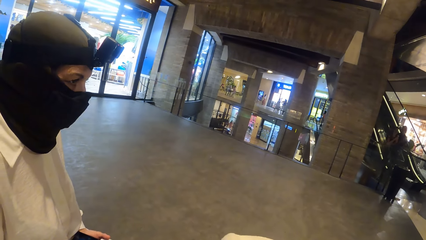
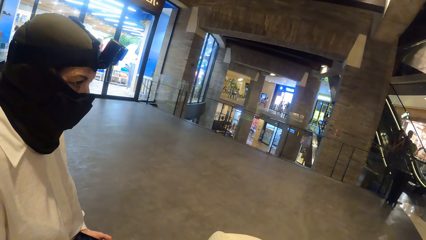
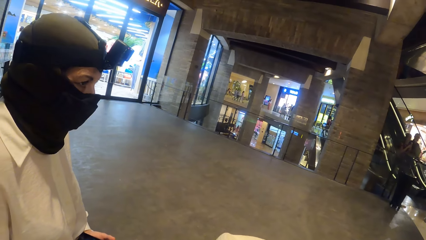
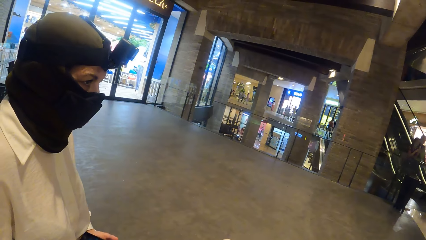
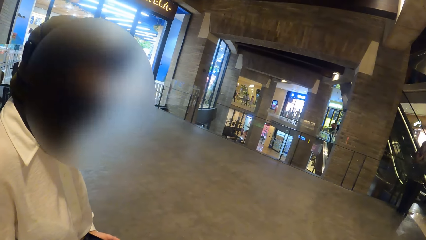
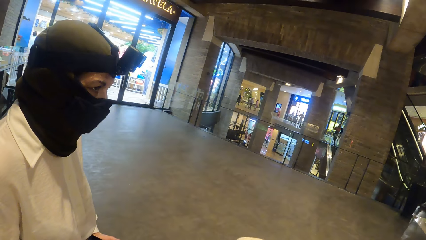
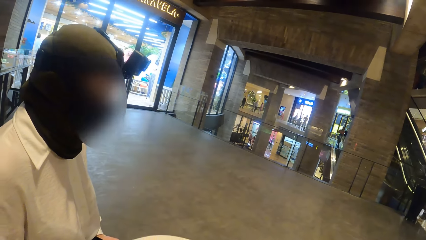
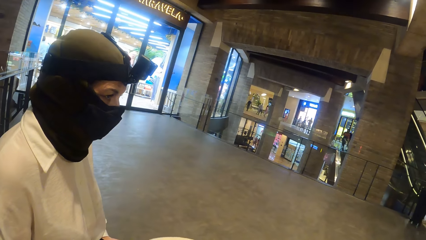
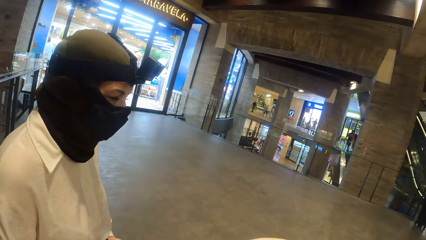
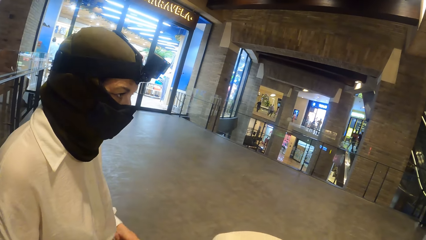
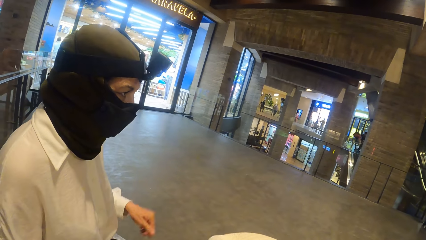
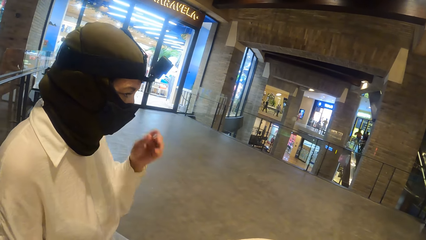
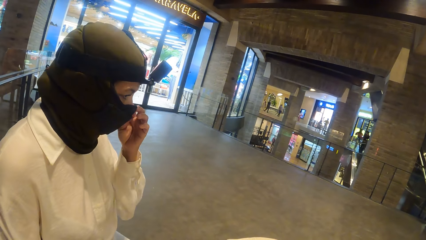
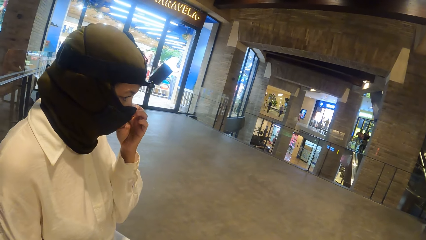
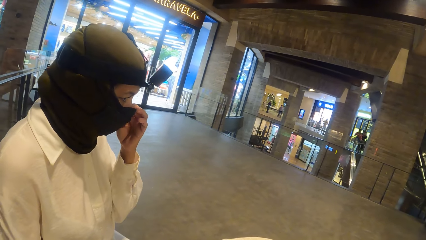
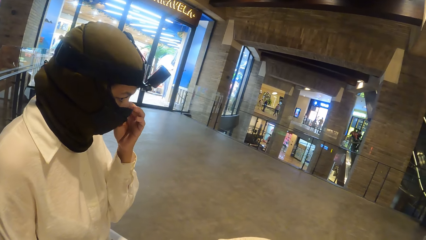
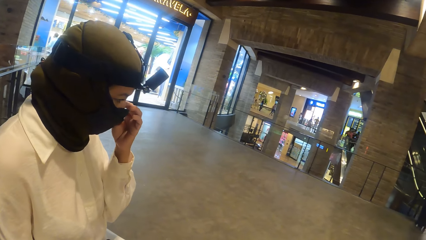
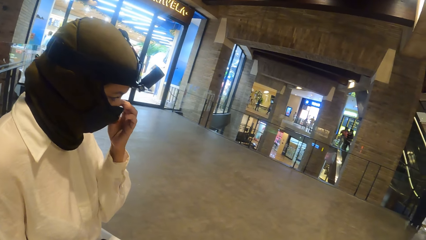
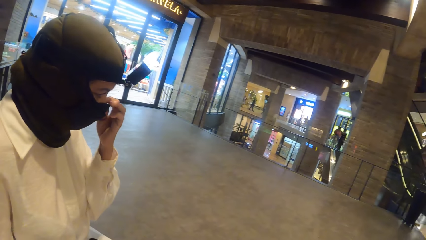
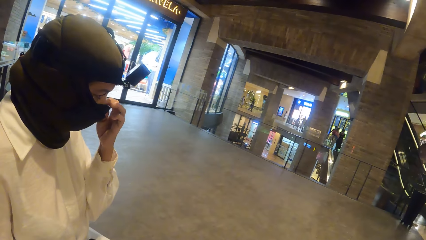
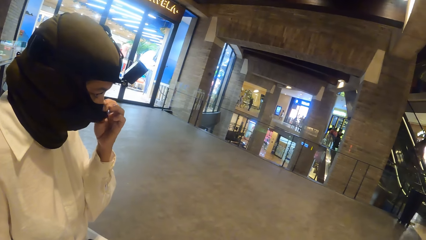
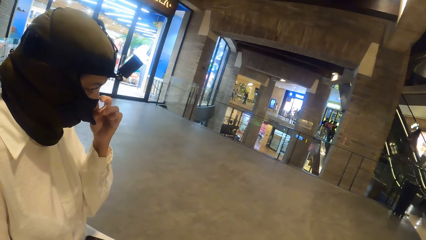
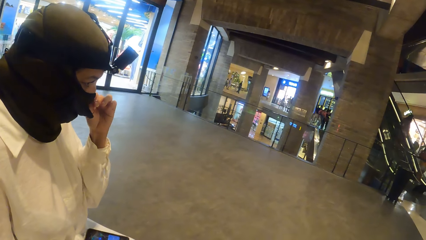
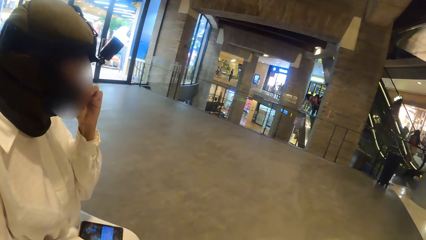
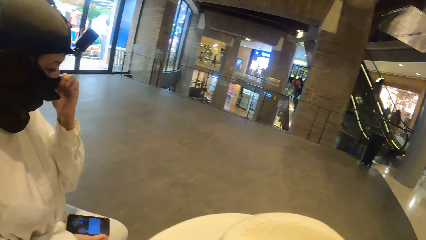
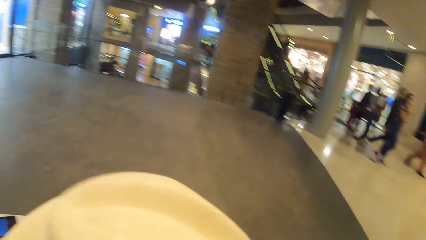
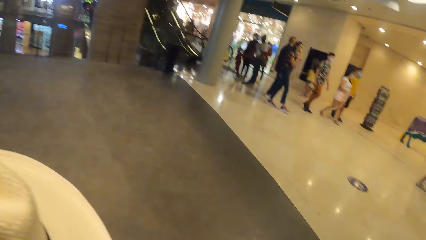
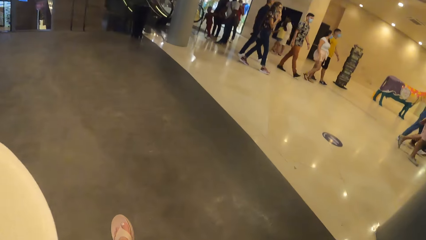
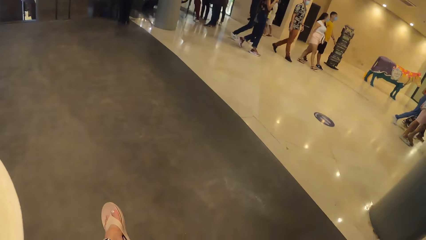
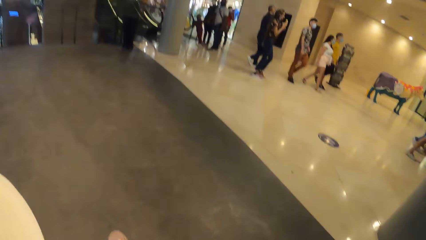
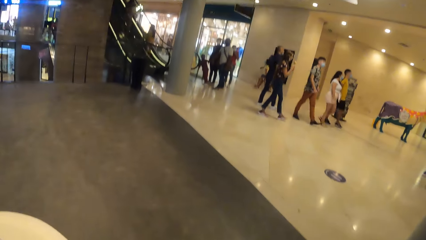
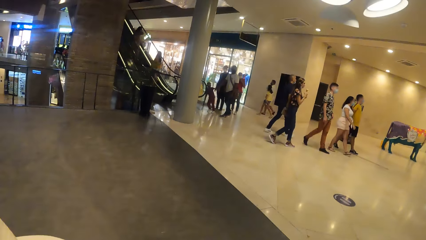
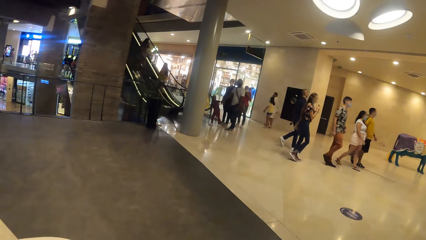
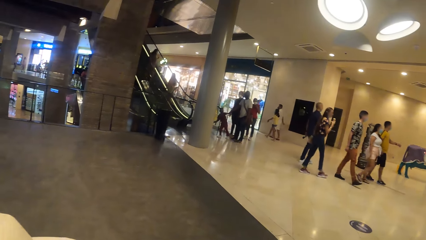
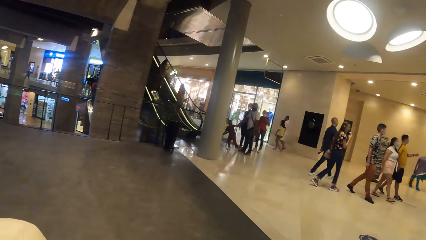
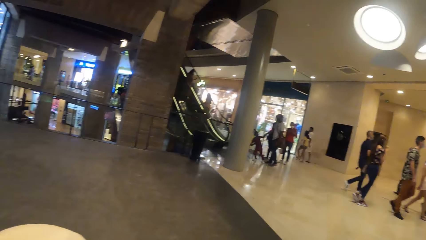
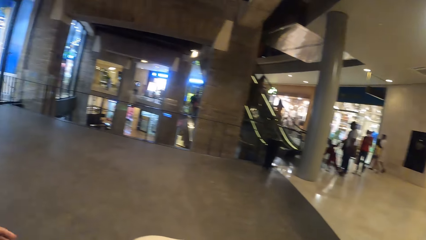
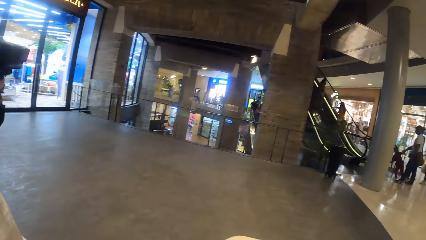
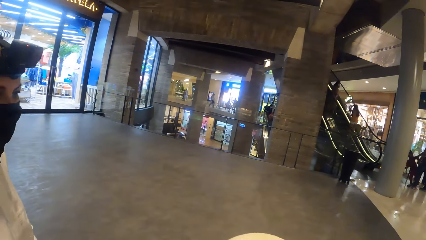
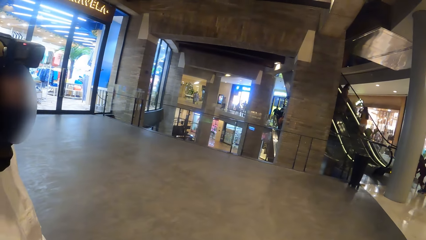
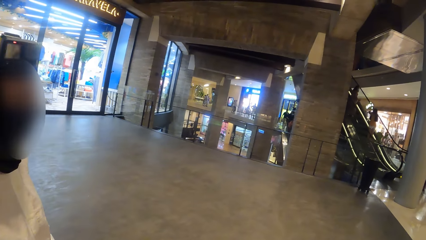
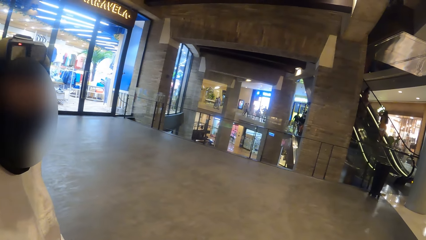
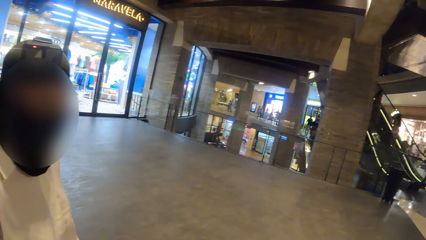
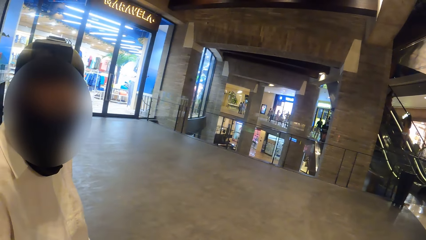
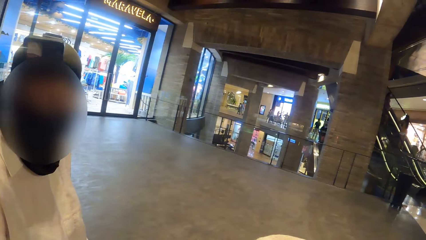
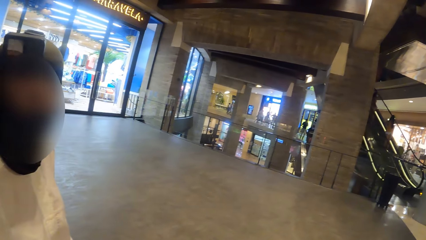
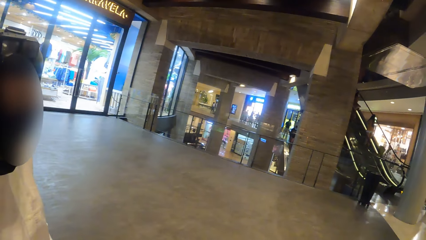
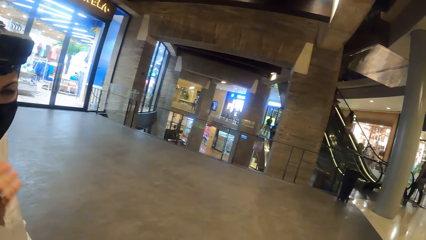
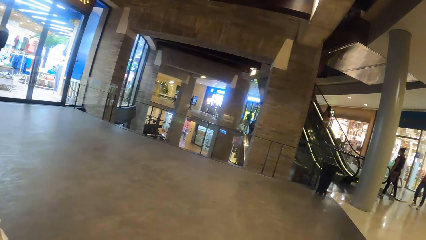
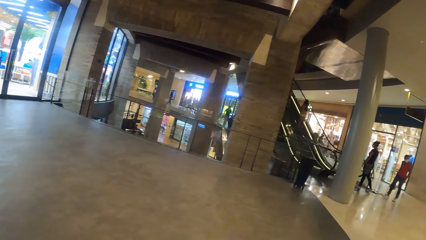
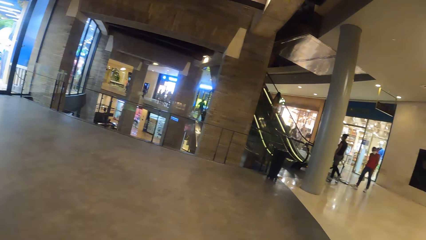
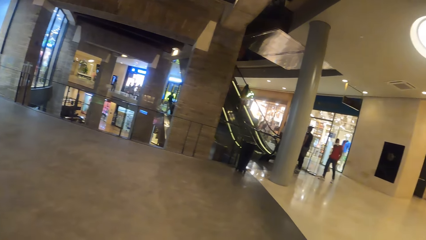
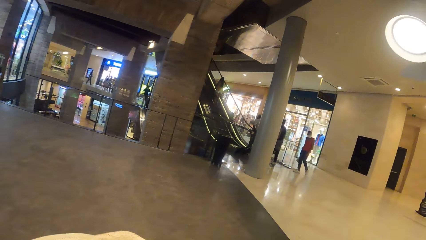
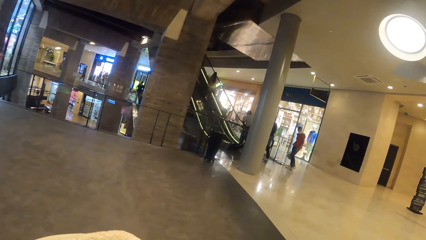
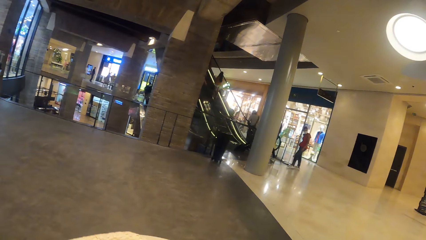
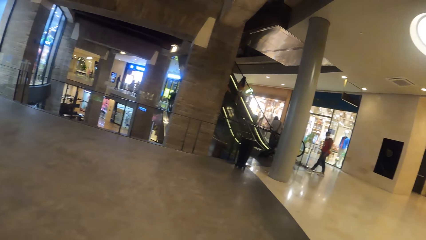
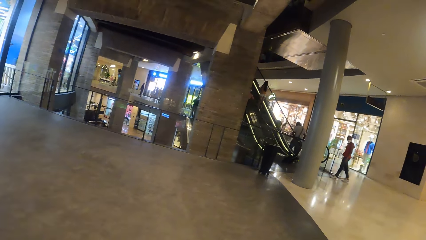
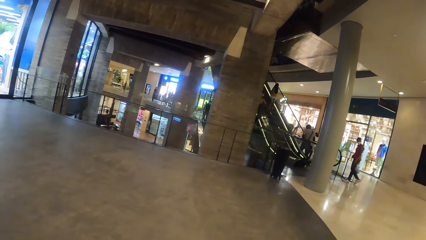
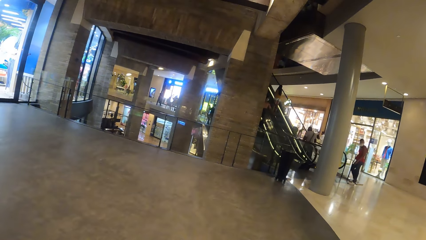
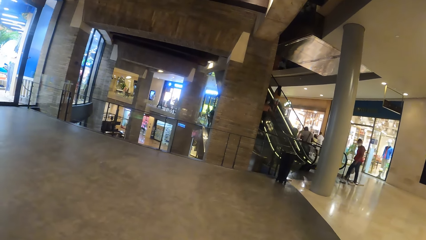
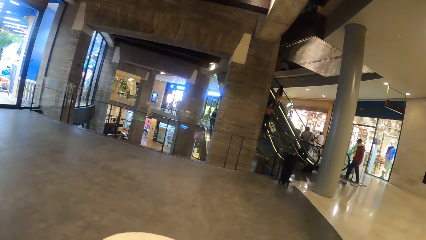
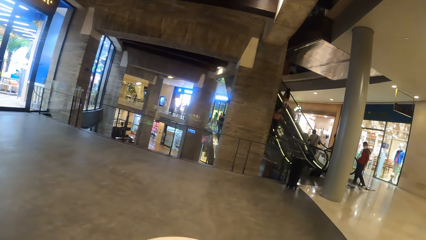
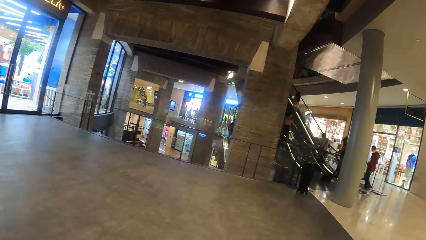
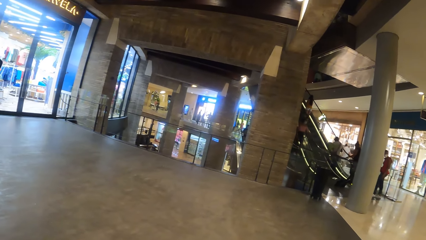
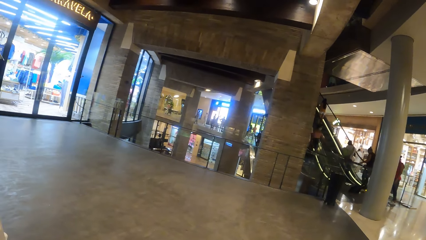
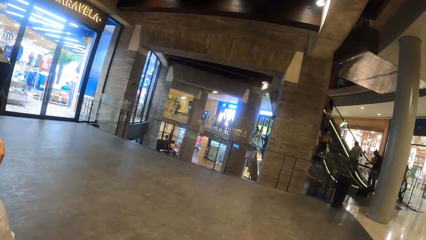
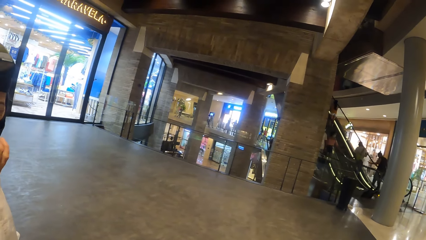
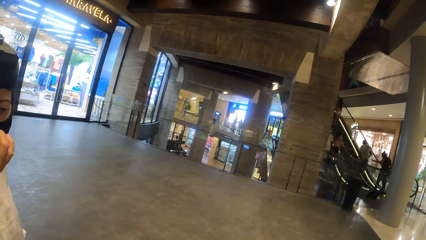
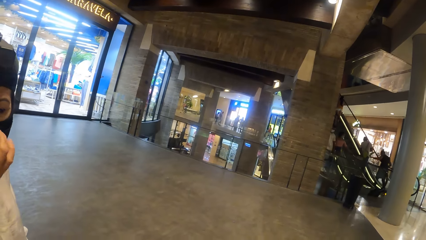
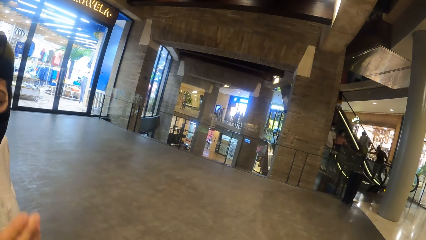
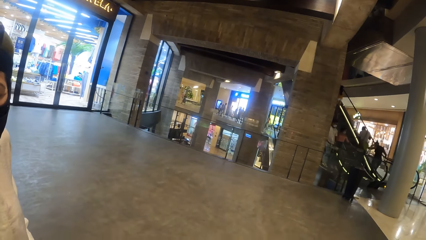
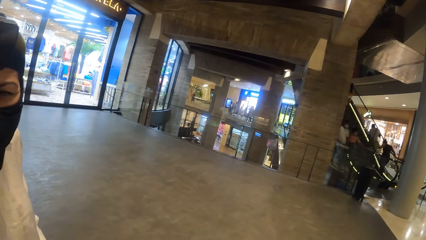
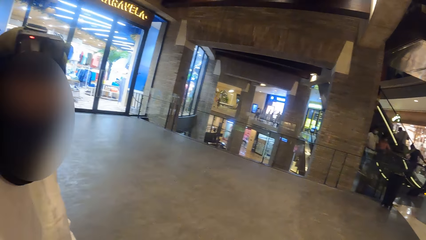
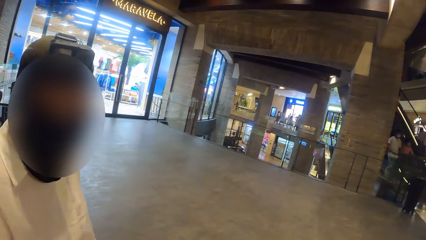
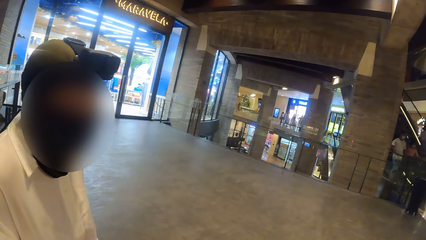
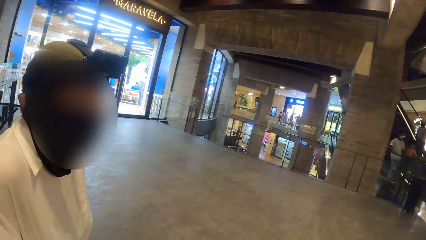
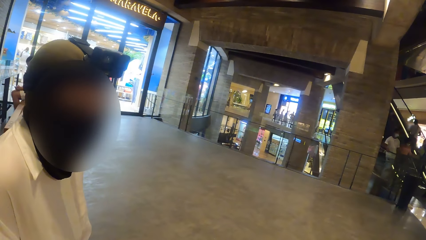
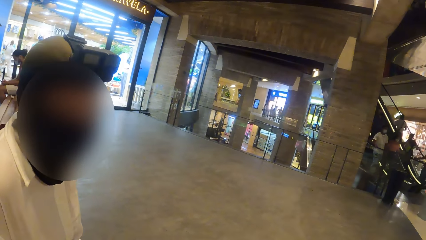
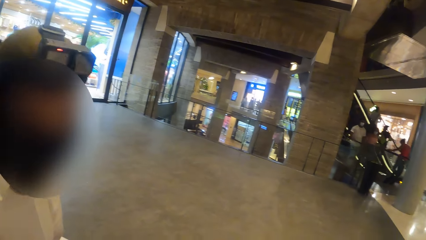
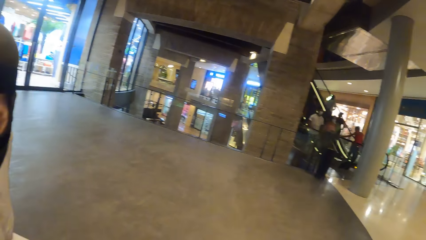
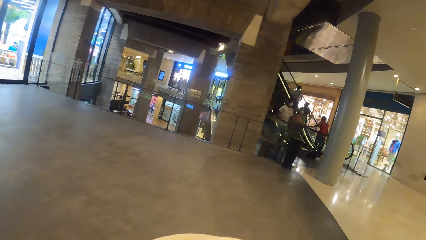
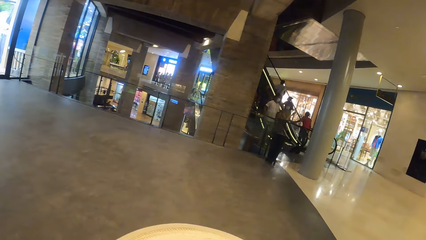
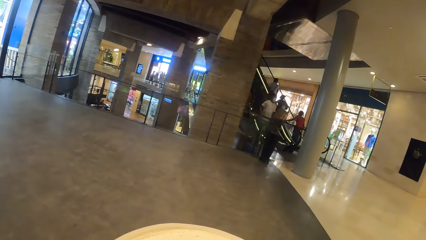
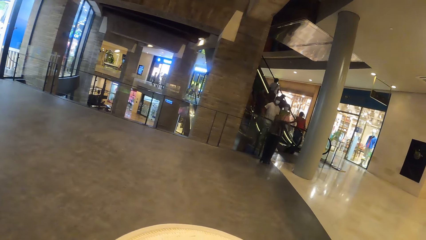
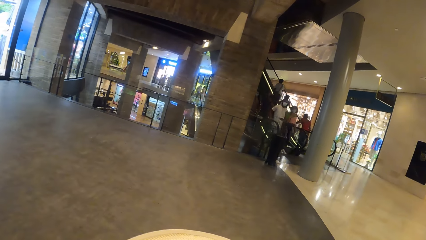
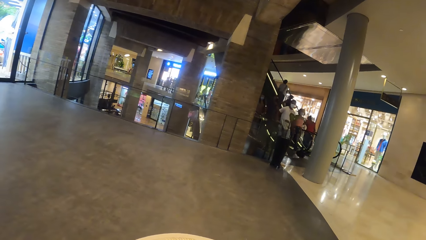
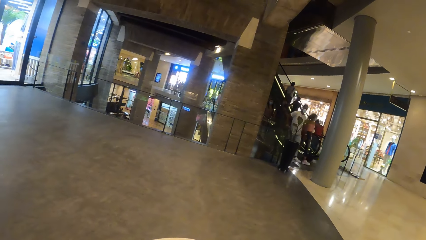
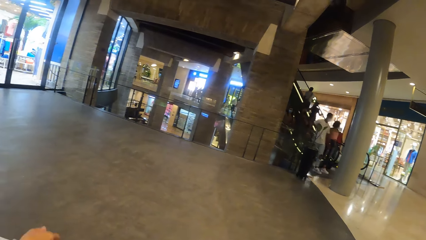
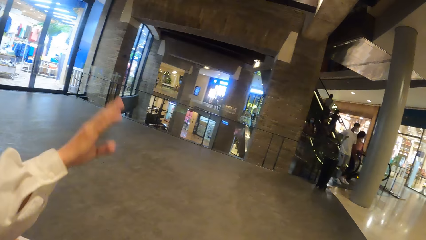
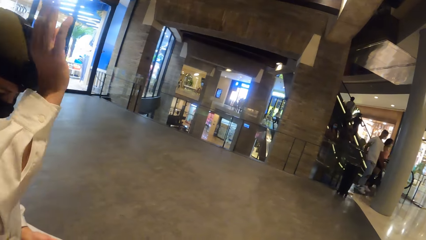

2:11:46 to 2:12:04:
The woman touches a face mask on her face with her left hand. The camera wearer converses with the woman. The woman converses with the camera wearer.
